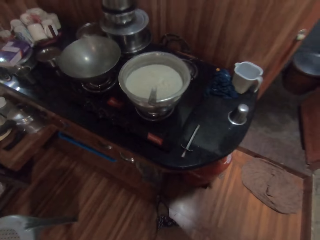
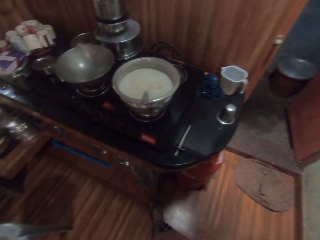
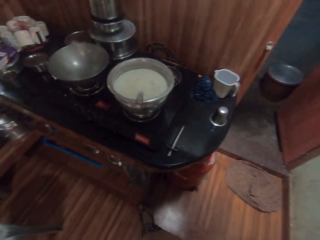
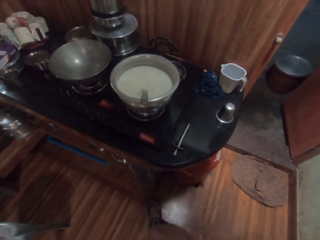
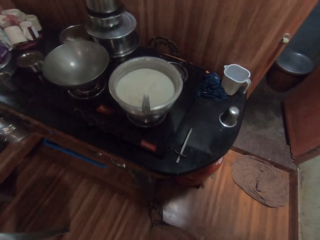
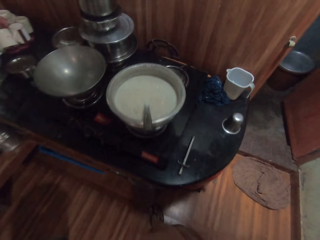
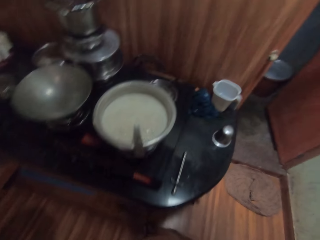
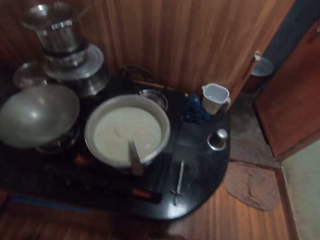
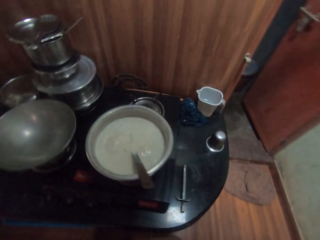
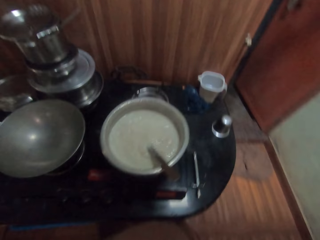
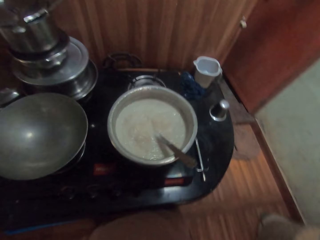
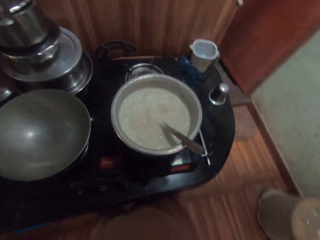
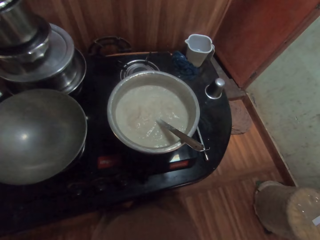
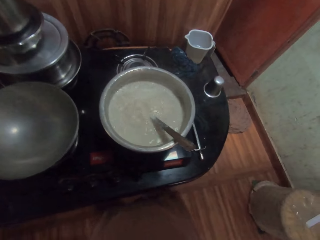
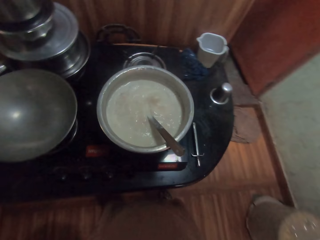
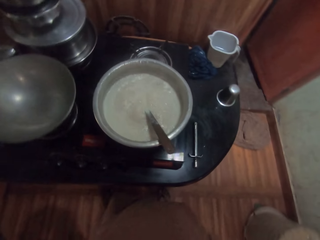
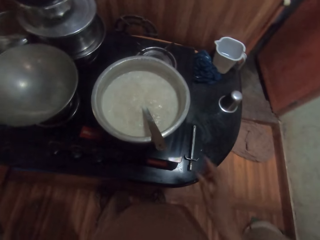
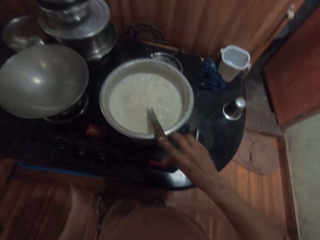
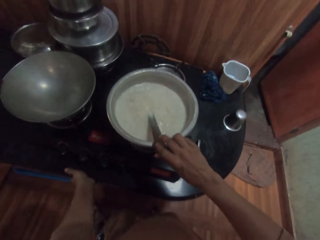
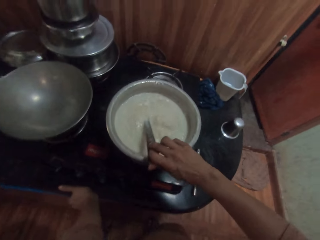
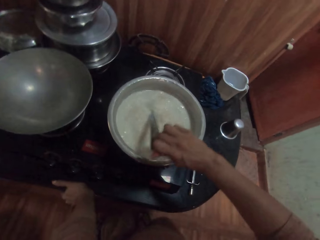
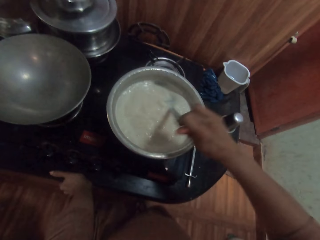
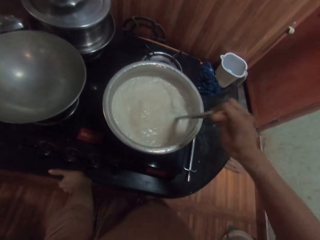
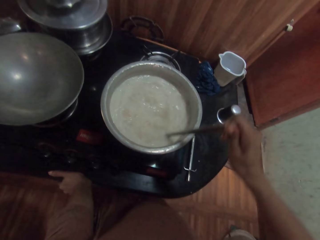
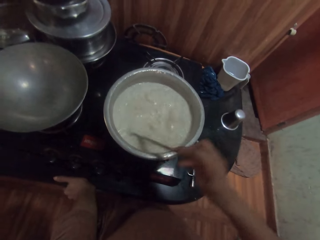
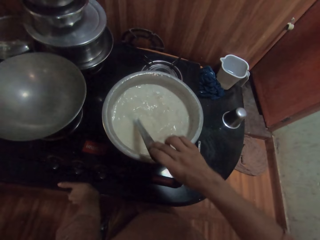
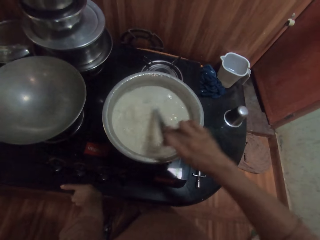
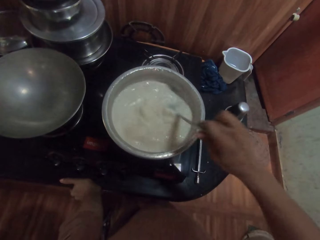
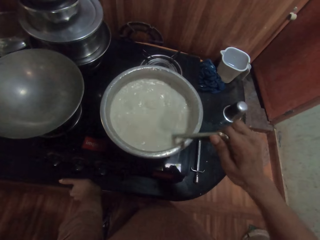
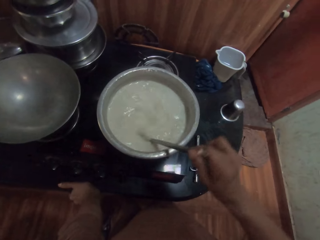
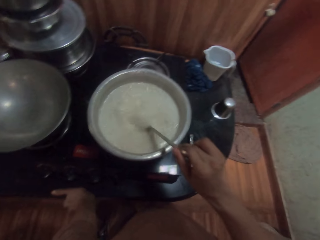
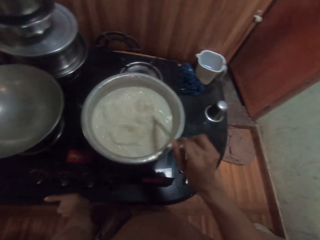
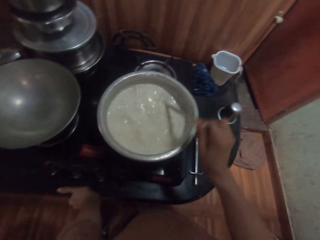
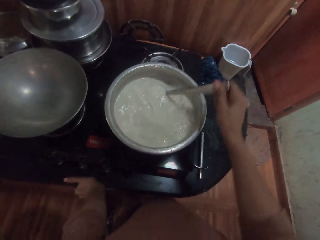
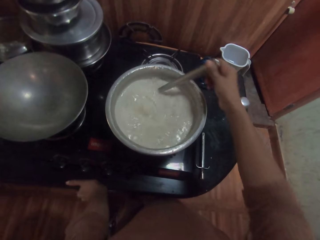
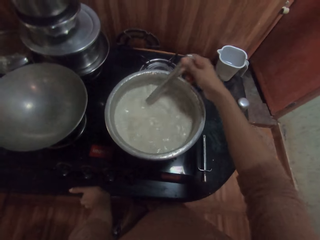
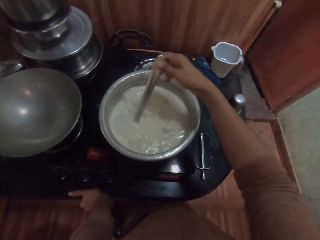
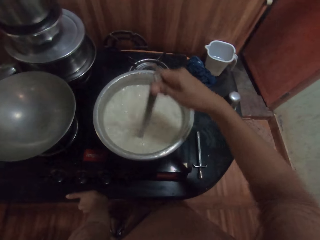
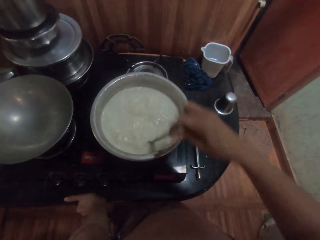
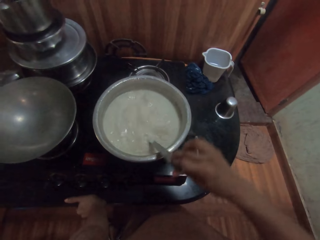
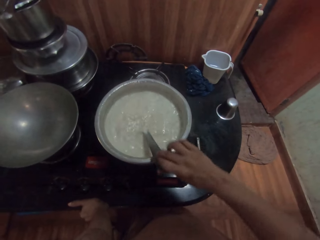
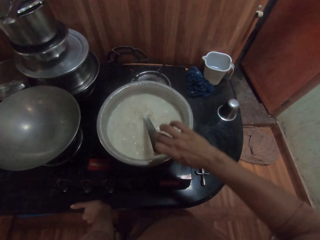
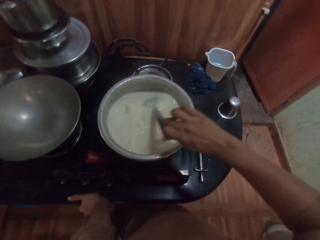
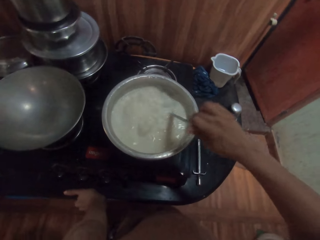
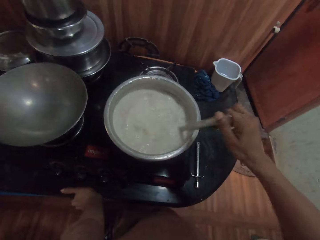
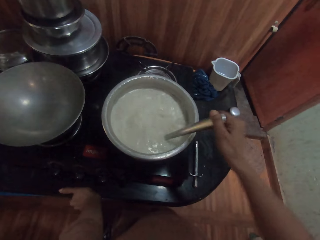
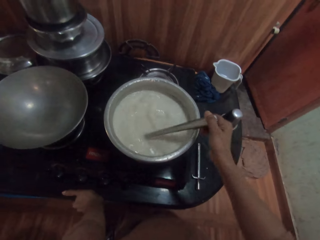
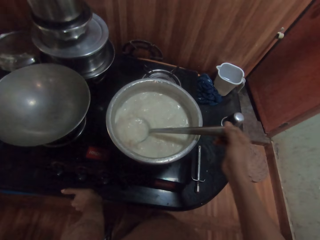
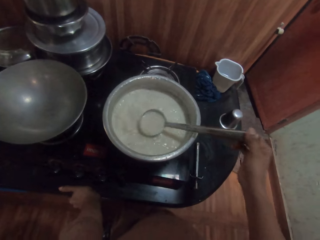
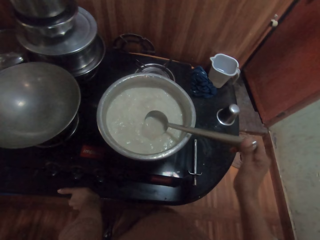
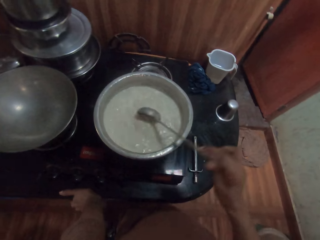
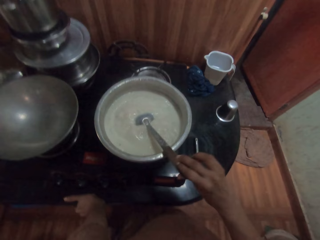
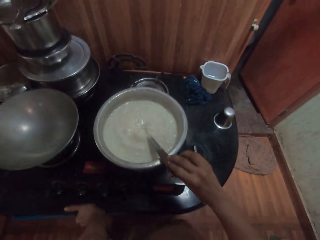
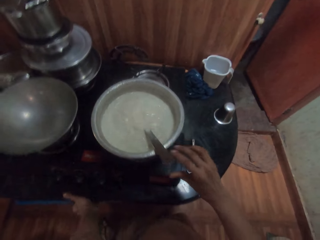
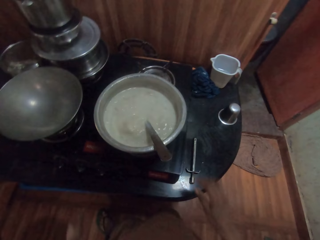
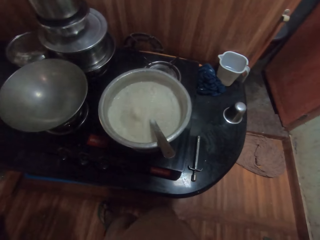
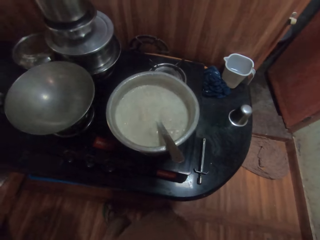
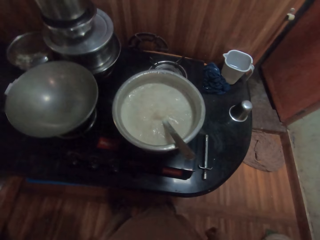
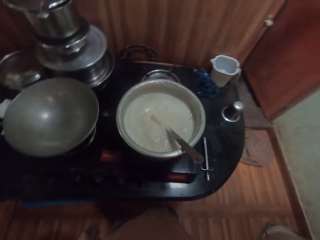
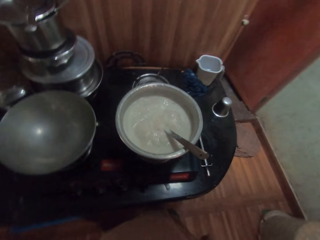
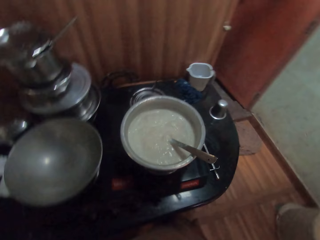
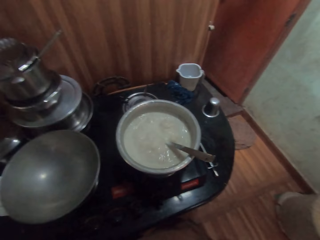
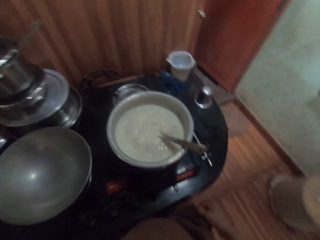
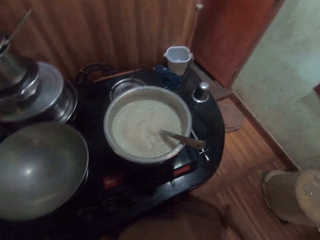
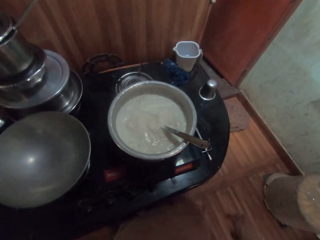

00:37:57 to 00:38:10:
The camera wearer moves from the cooking area. She places her left hand on the glass panel of the gas cooker. She stirs the cow milk in the pot on the gas cooker with the spoon in her right hand. She places the spoon in her right hand in the pot on the gas cooker. She stretches the clothes.

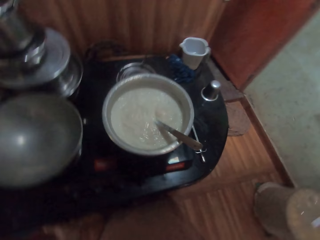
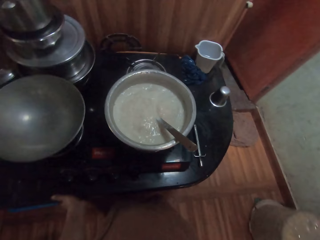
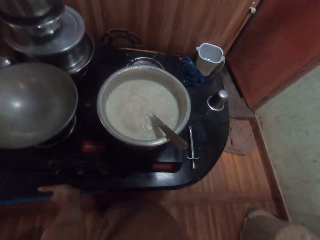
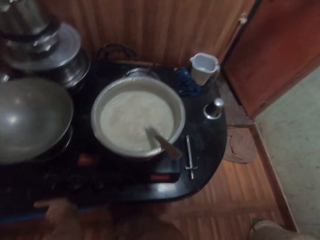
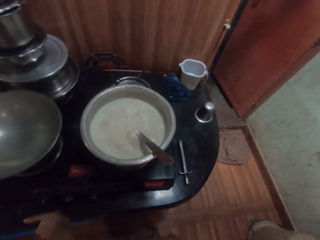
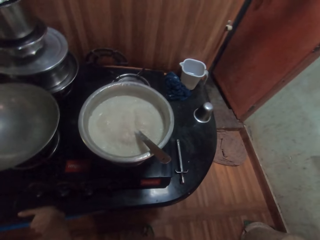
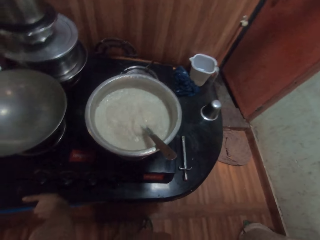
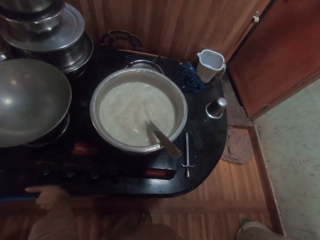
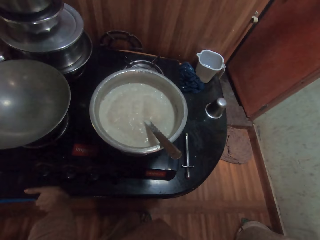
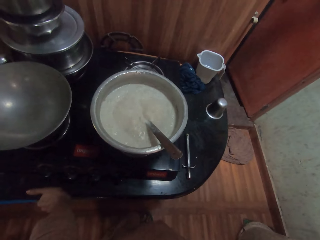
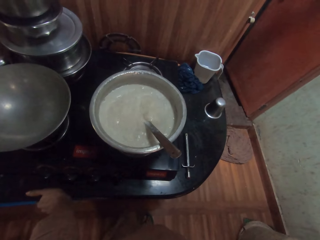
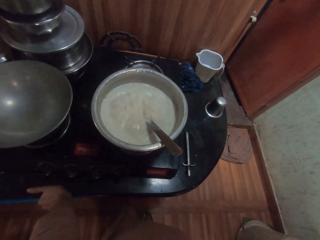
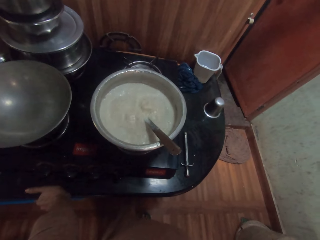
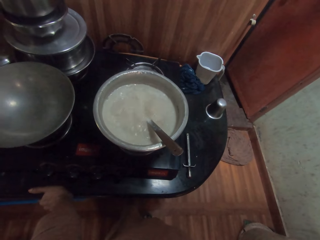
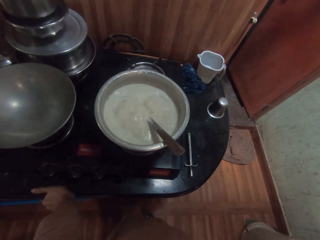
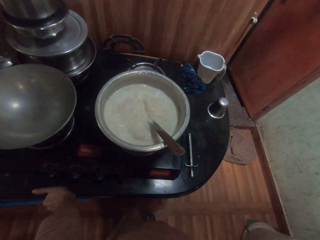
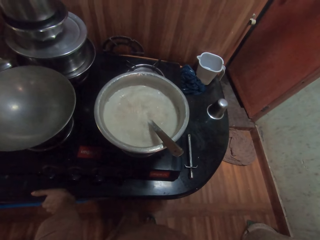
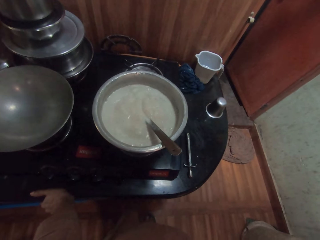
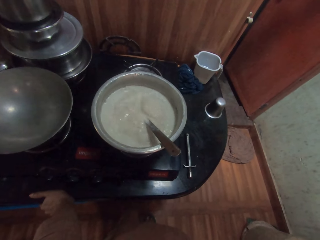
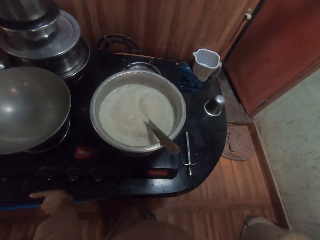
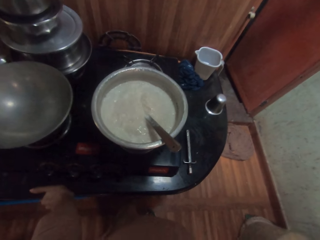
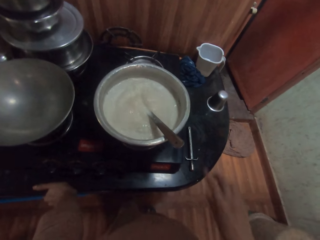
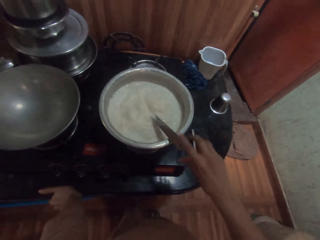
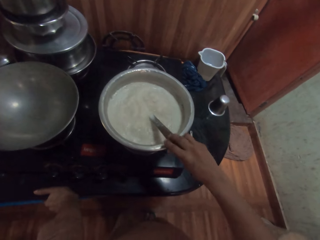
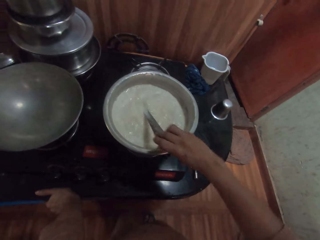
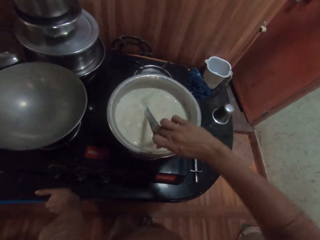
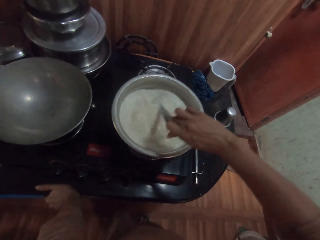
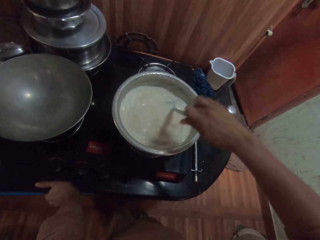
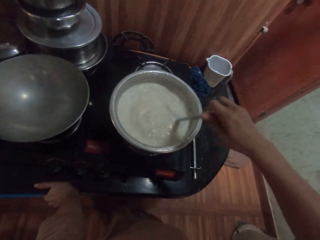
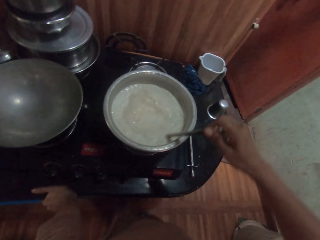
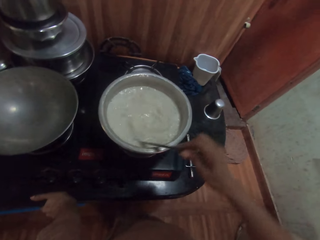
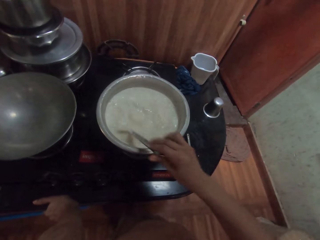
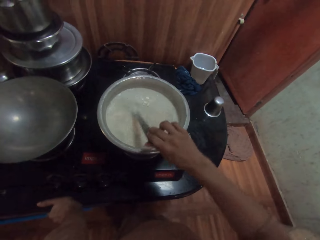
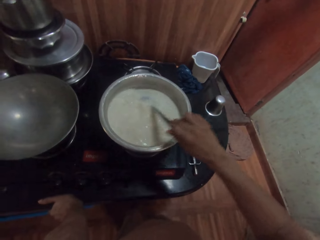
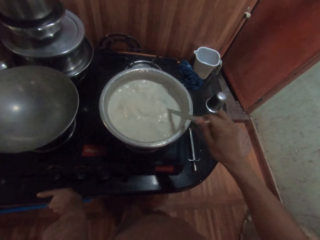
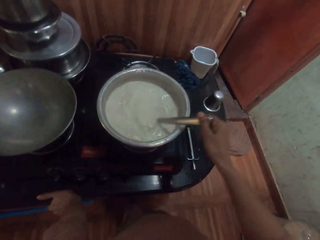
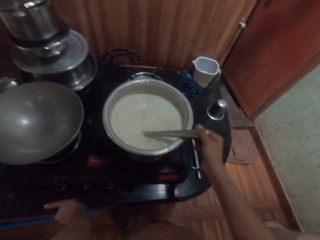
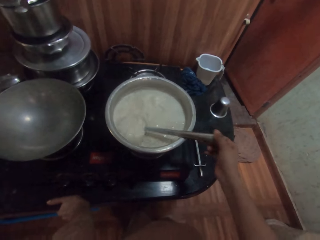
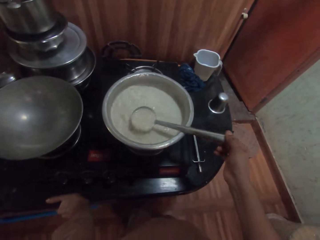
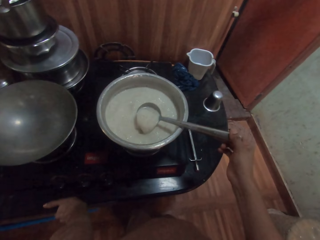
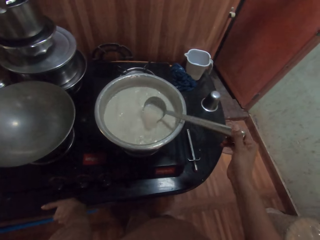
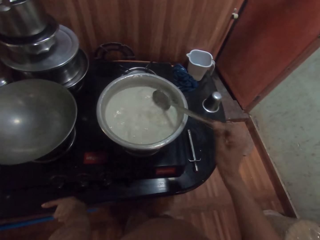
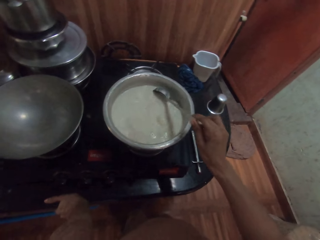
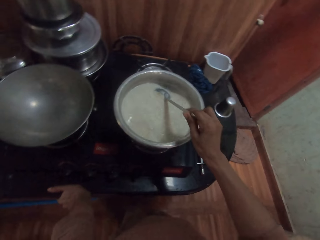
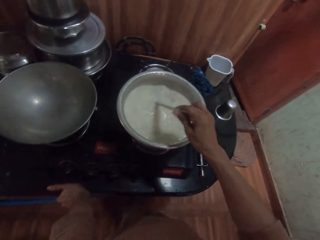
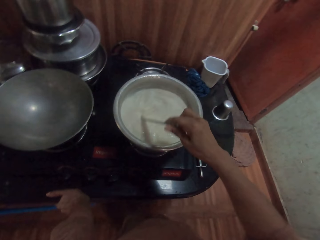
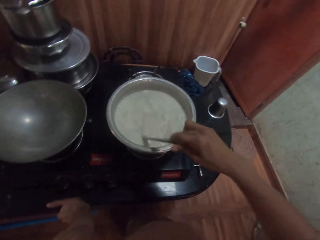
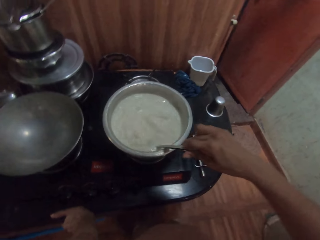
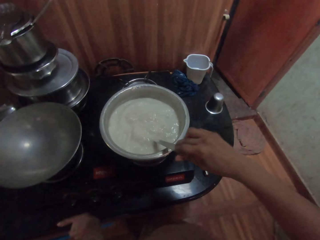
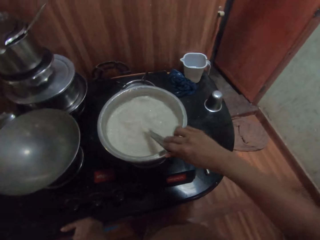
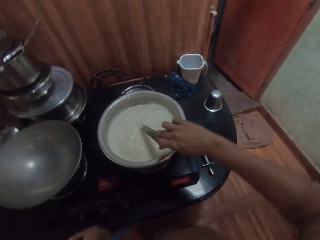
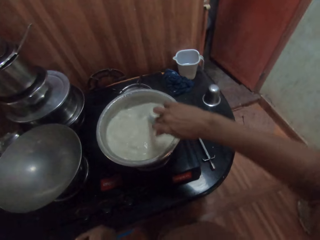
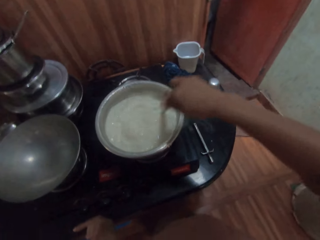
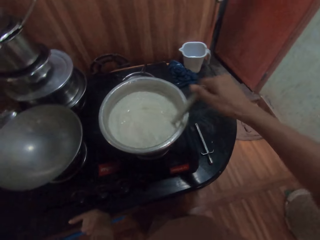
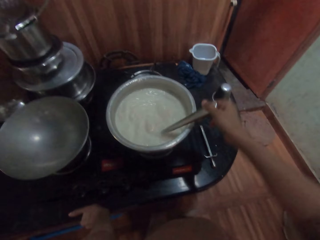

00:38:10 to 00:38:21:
The camera wearer places her left hand on the glass panel of the gas cooker. She stirs the cow milk or food in the pot on the gas cooker with the spoon in her right hand. She holds the spoon. She holds the spoon again. She mixes the food with the spoon.
